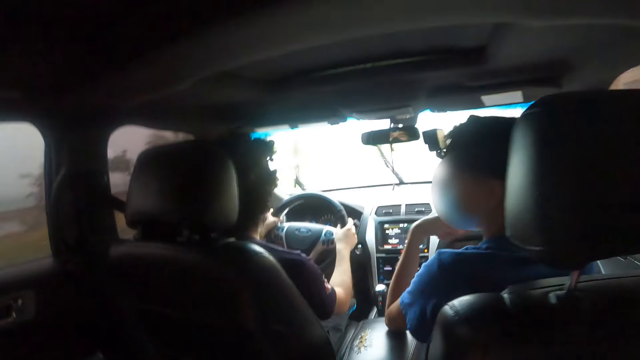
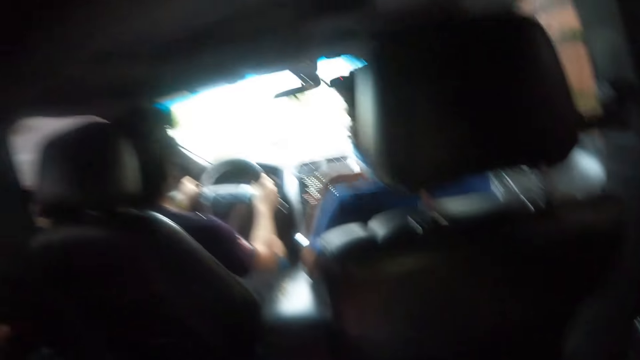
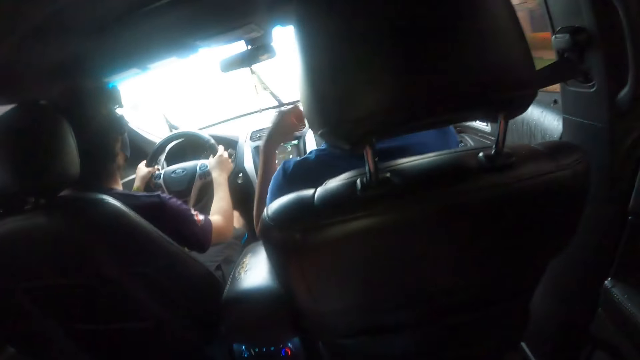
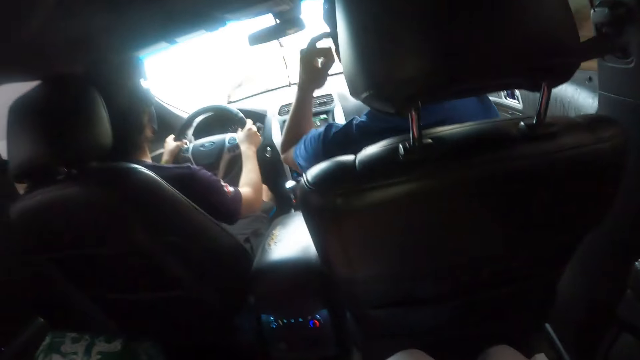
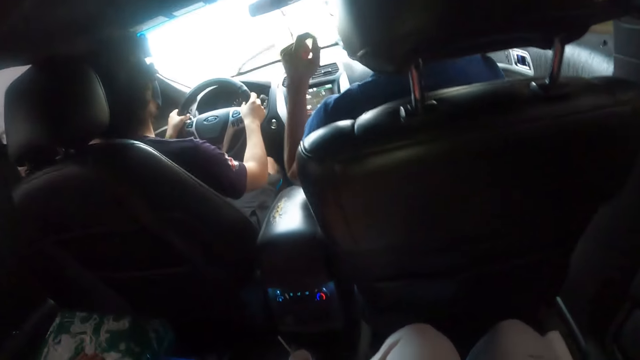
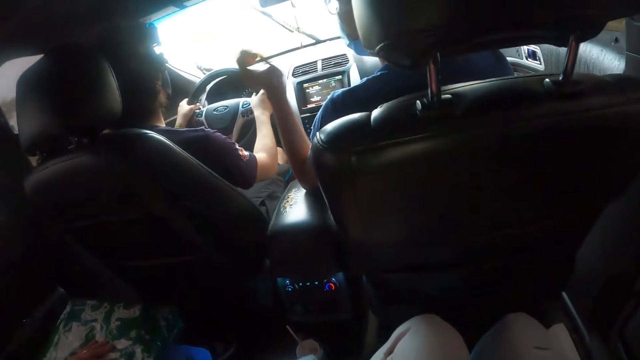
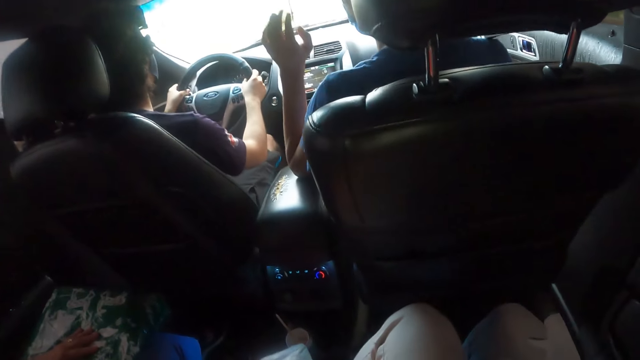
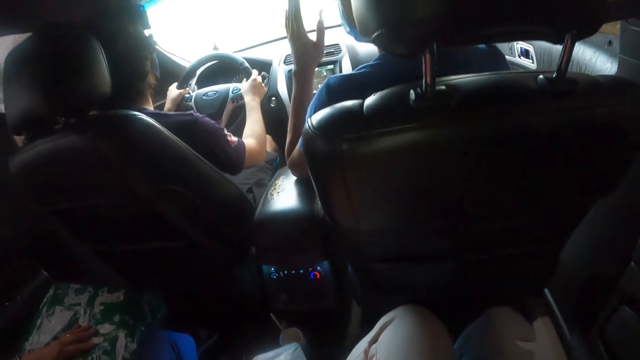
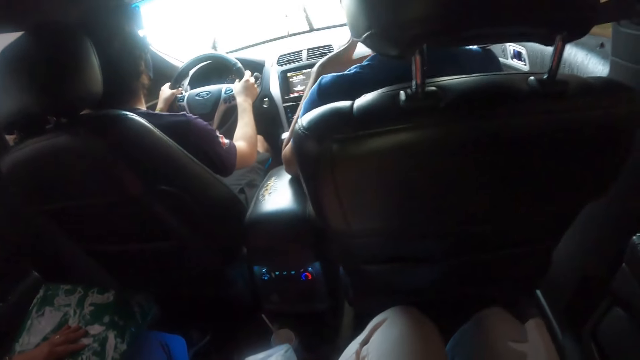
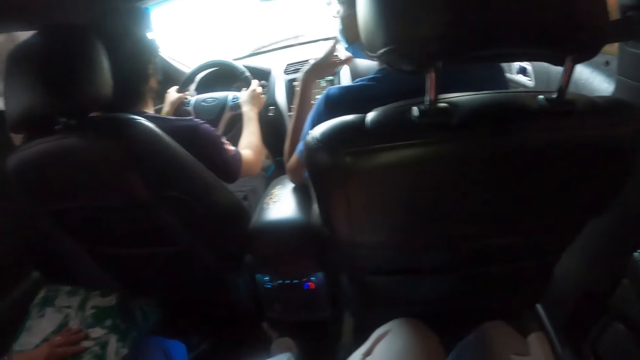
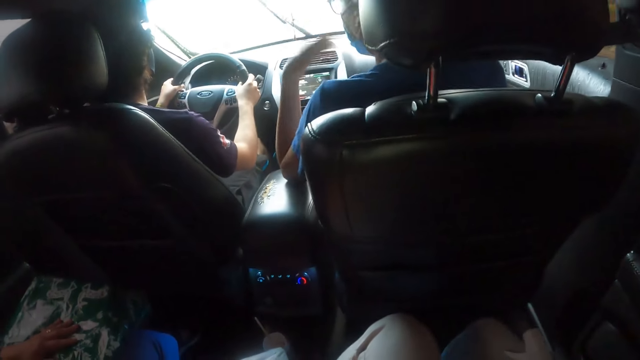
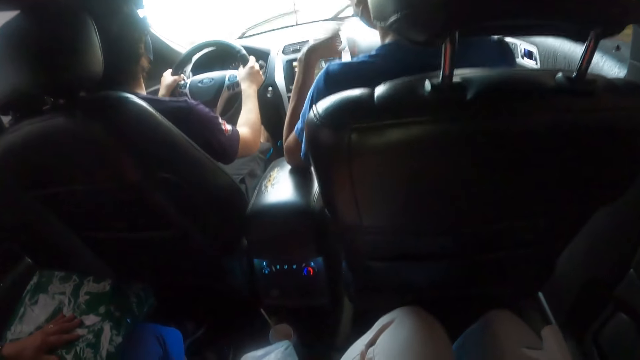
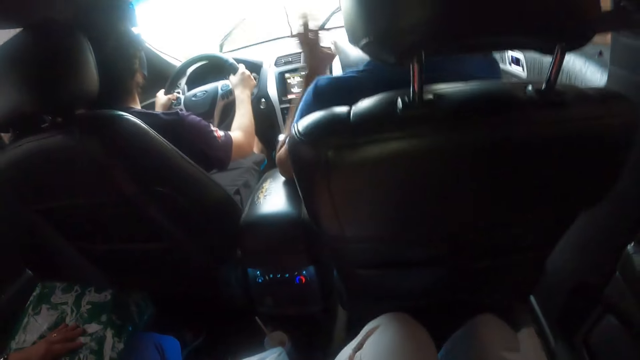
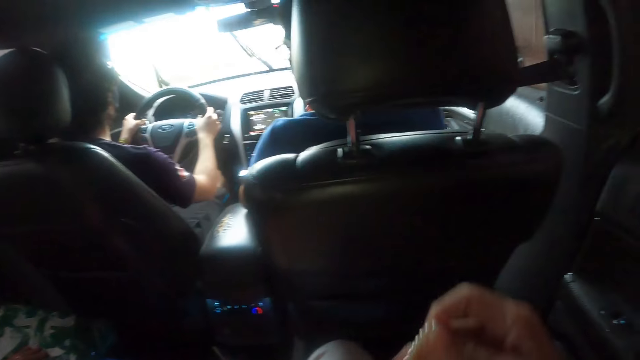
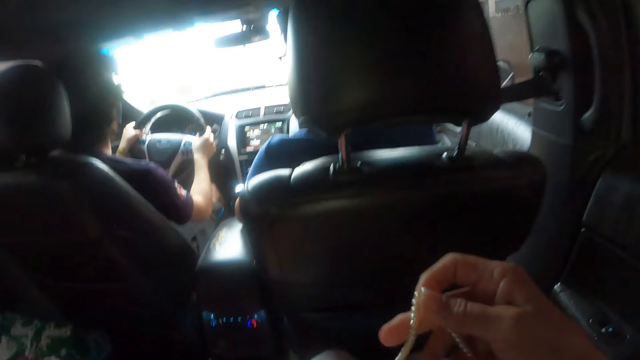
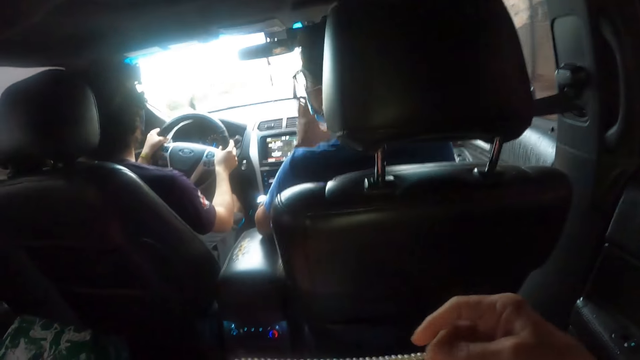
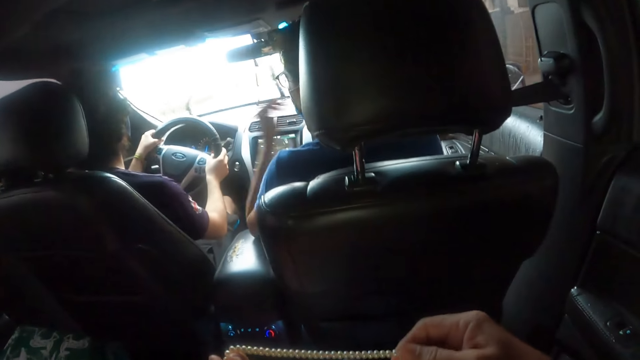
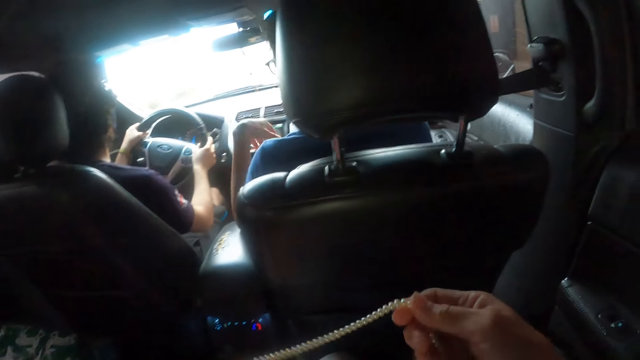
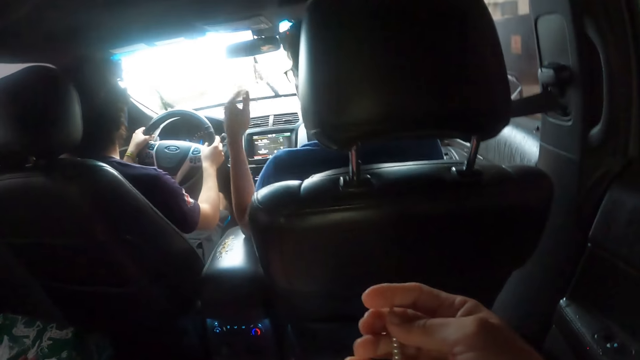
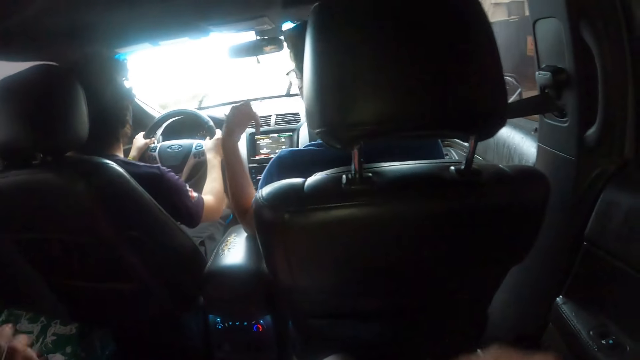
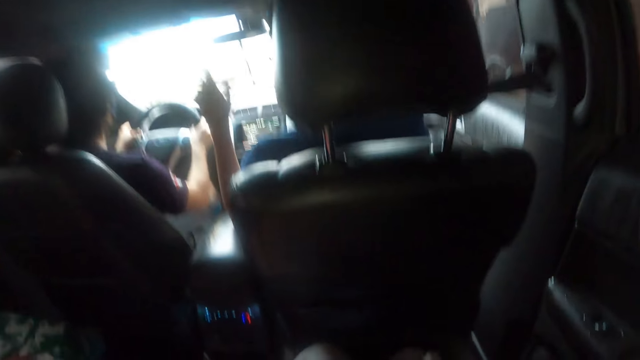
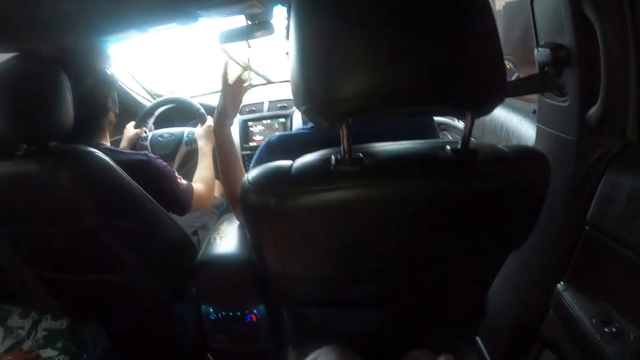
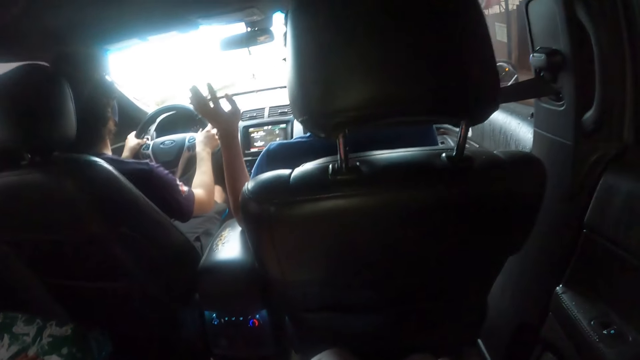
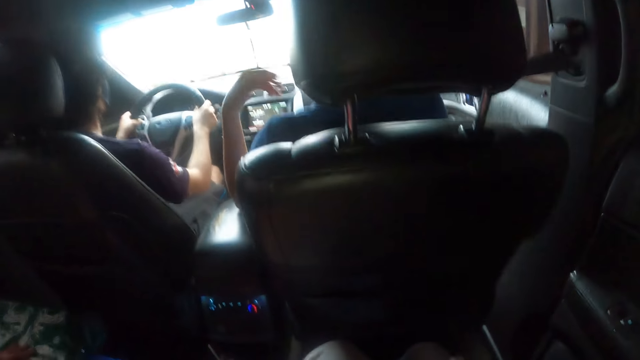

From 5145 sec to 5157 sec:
A person touches the sunglasses. The person interacts with another person. The camera wearer holds the necklace. The first person interacts with the other person.

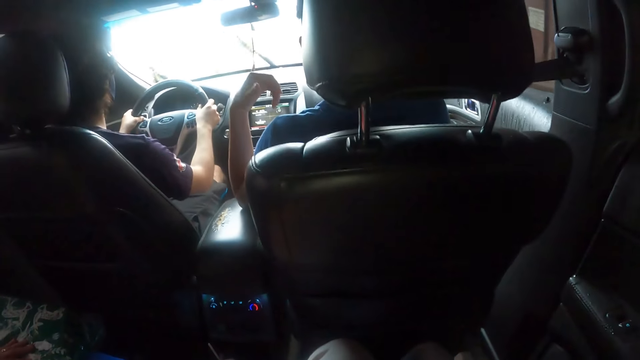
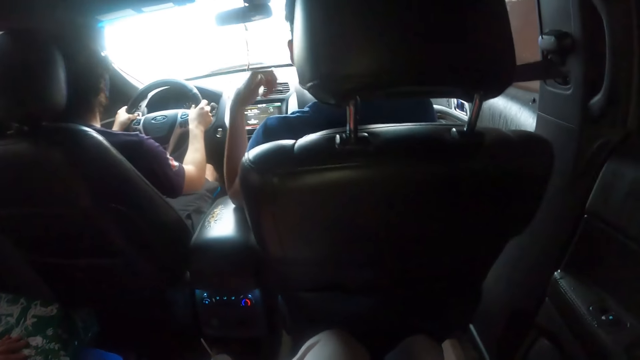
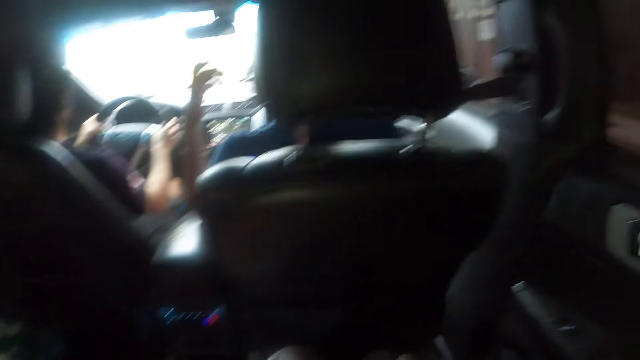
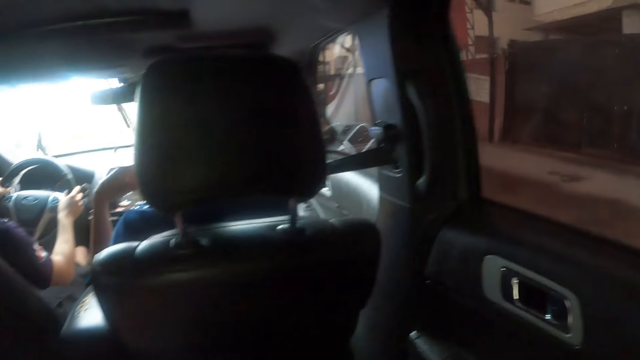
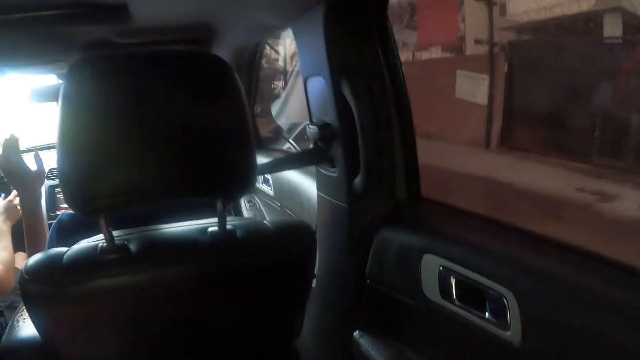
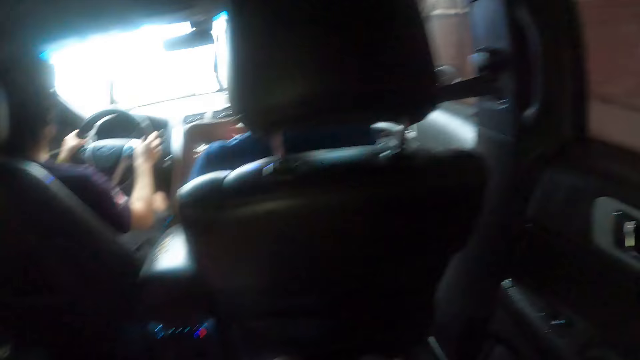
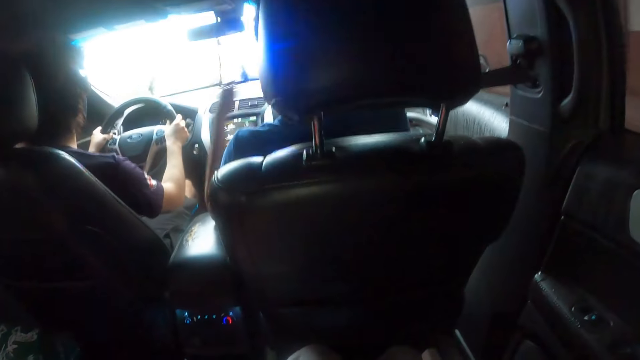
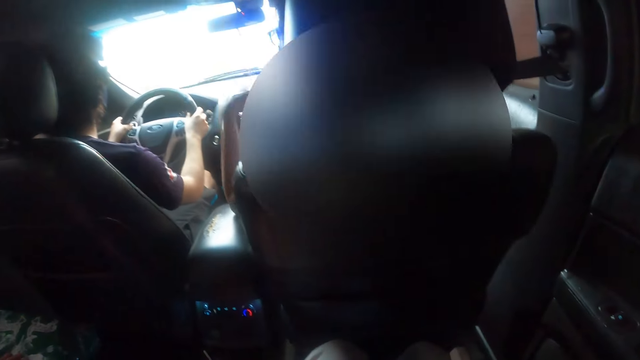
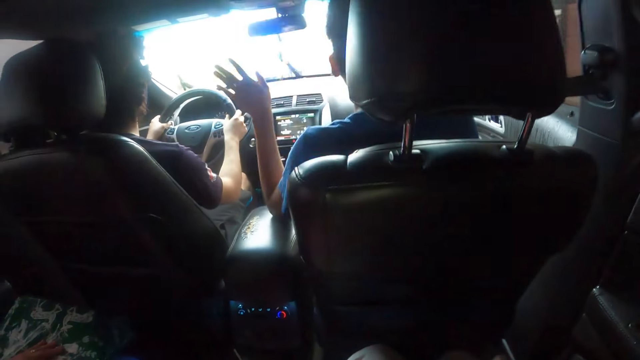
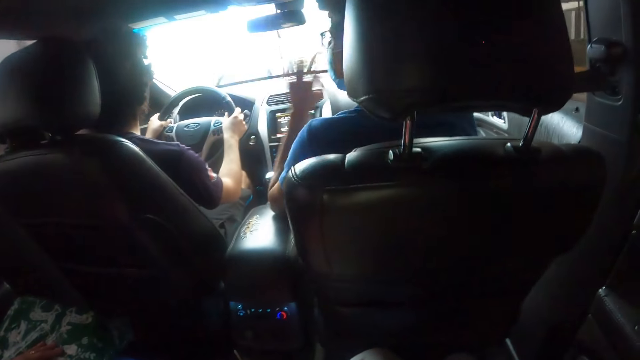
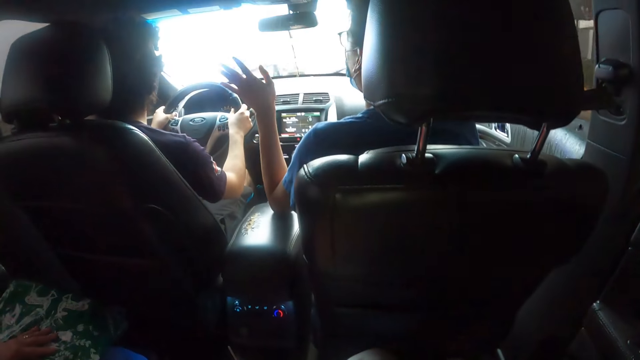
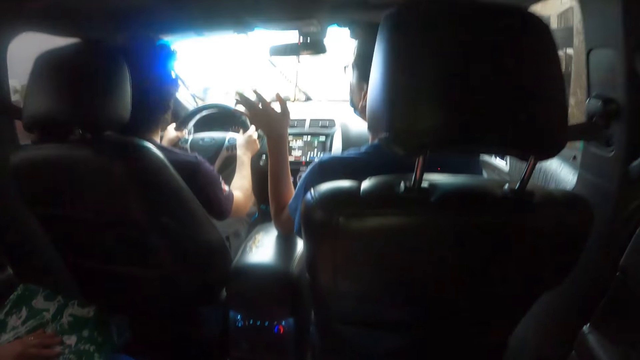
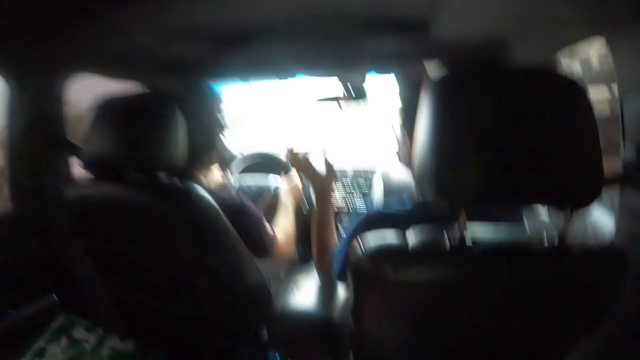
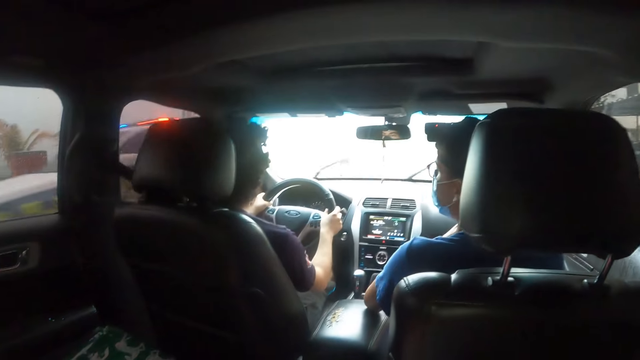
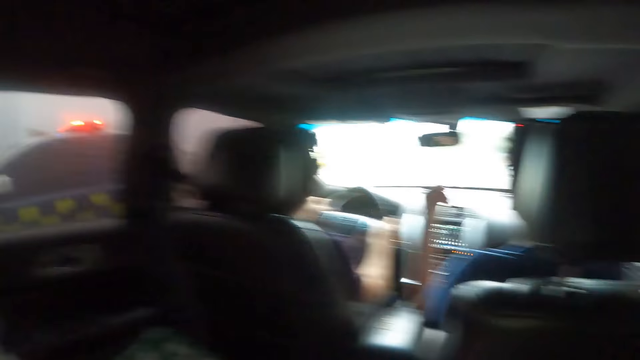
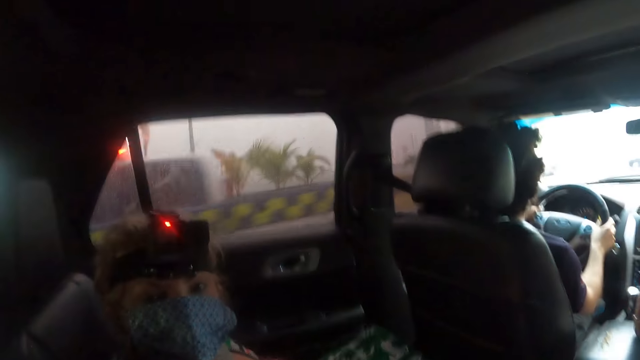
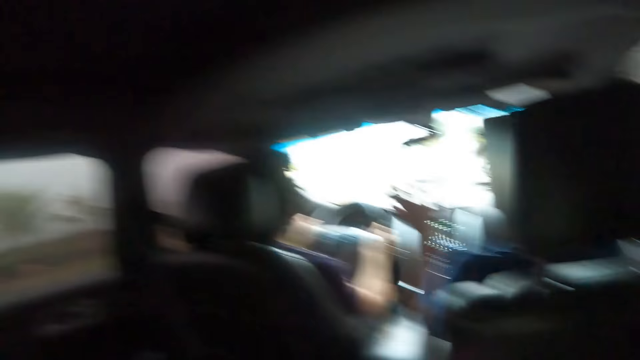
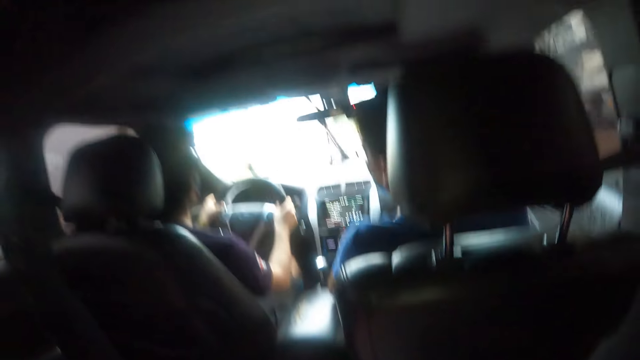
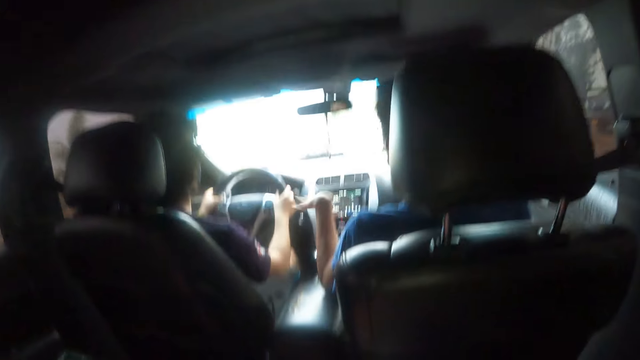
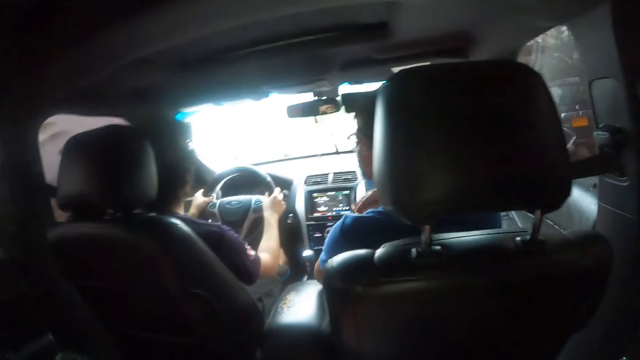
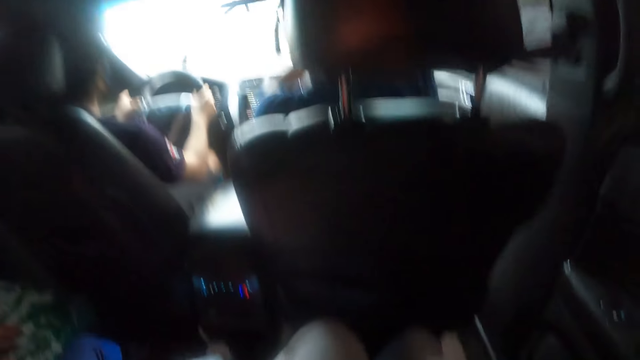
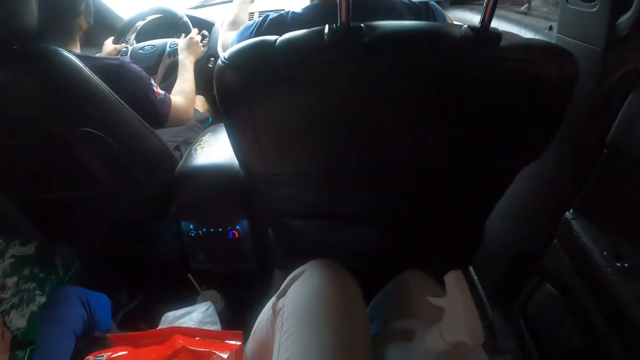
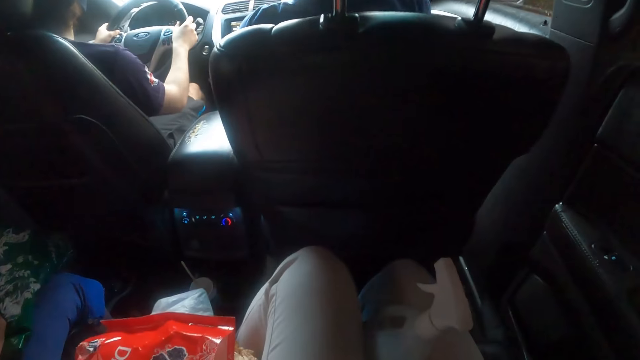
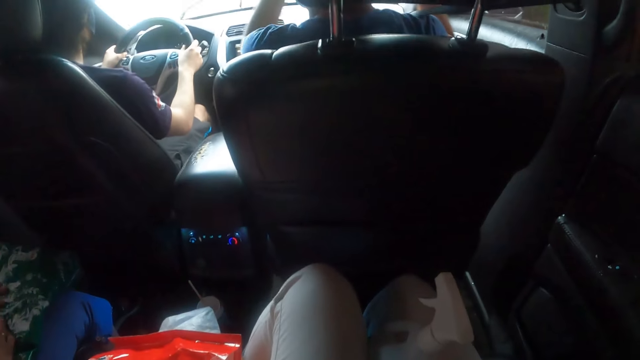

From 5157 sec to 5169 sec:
The camera wearer sits in the car. A person stares at the camera wearer. Another person interacts with a third person.
